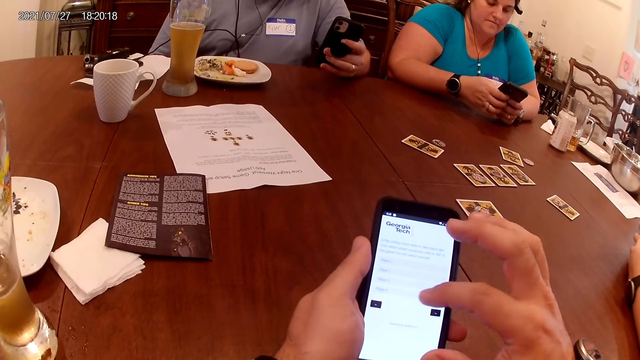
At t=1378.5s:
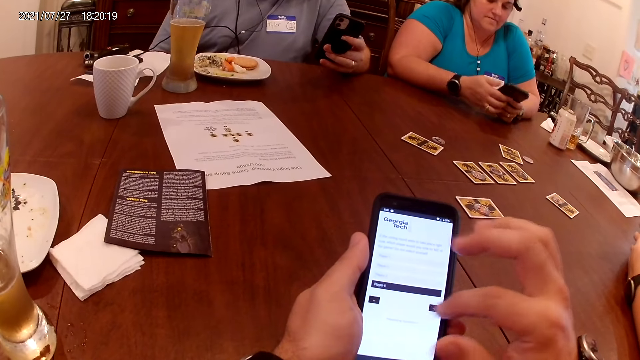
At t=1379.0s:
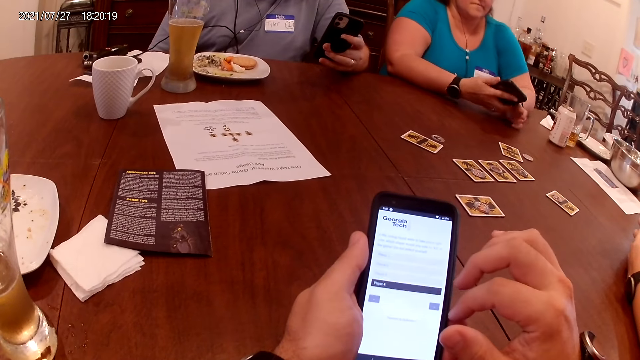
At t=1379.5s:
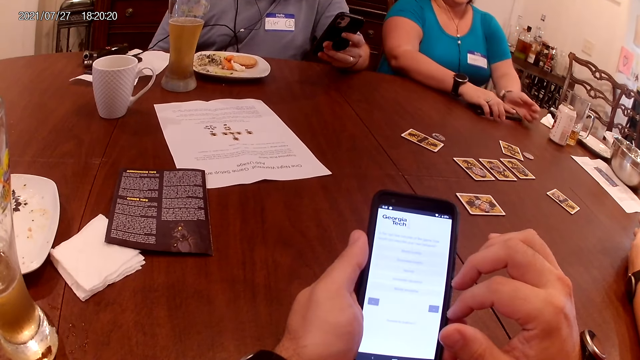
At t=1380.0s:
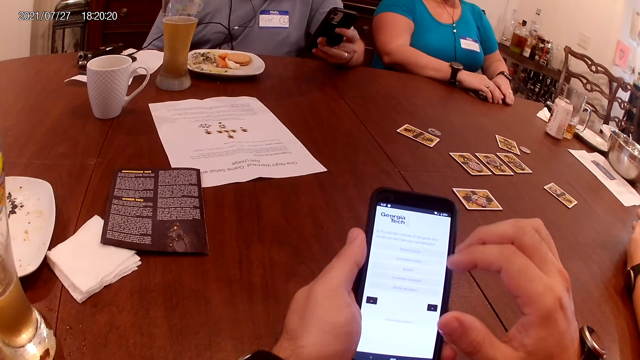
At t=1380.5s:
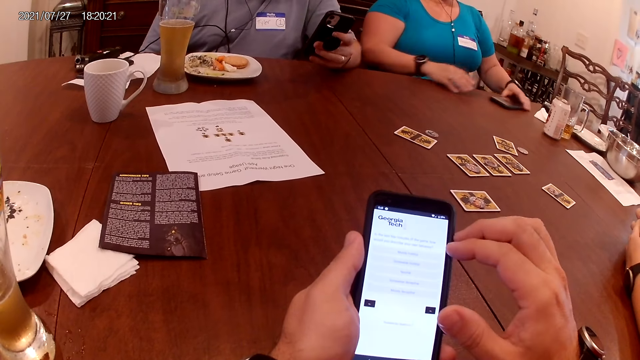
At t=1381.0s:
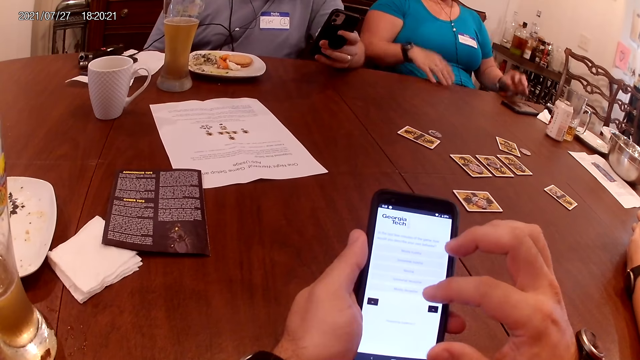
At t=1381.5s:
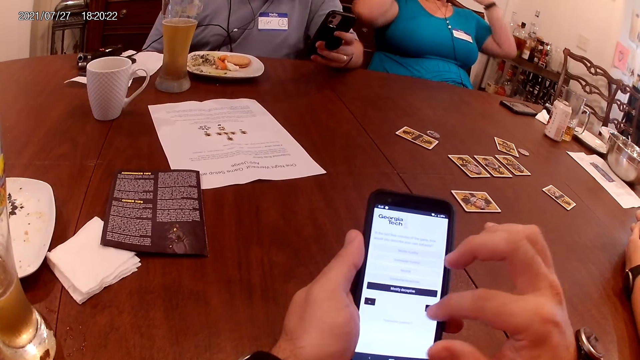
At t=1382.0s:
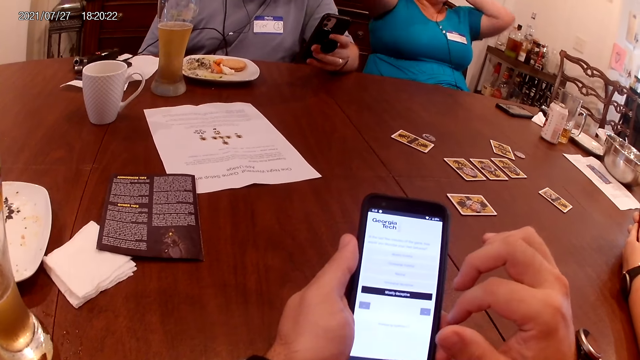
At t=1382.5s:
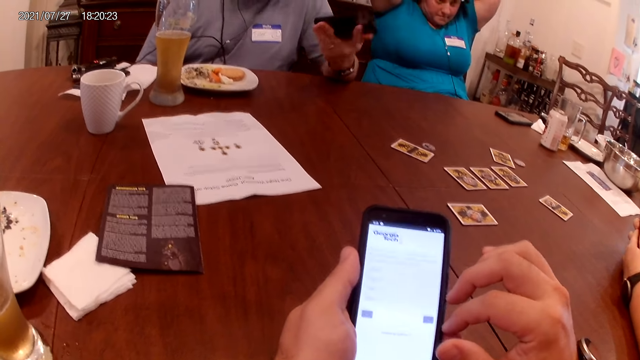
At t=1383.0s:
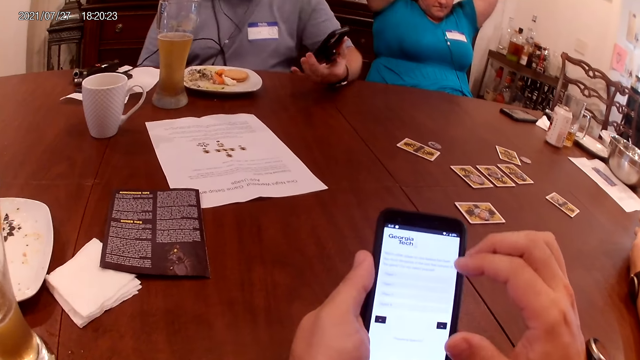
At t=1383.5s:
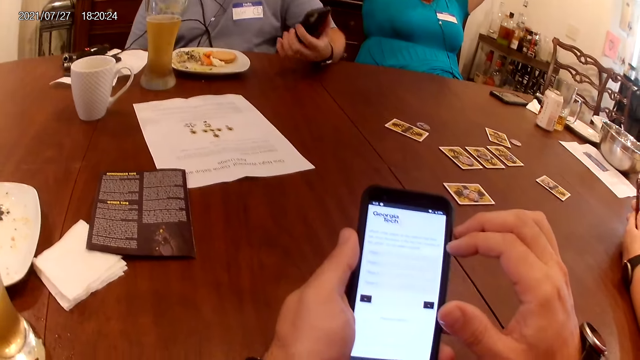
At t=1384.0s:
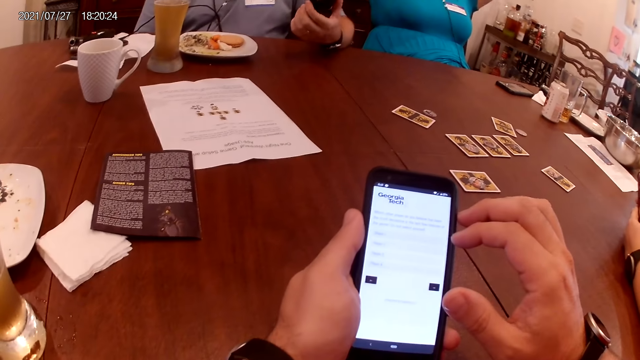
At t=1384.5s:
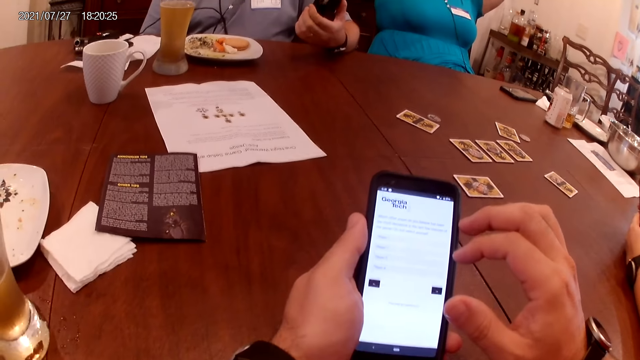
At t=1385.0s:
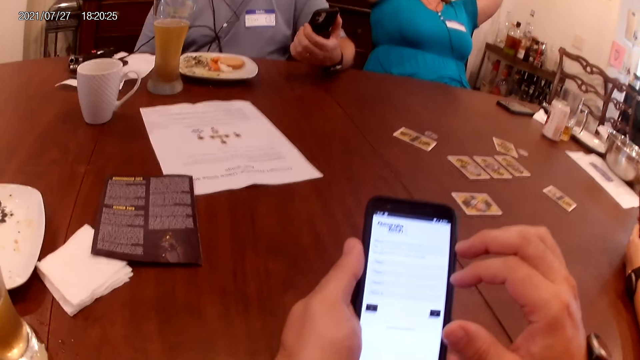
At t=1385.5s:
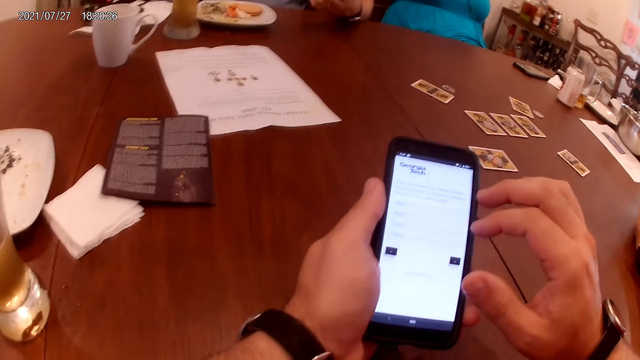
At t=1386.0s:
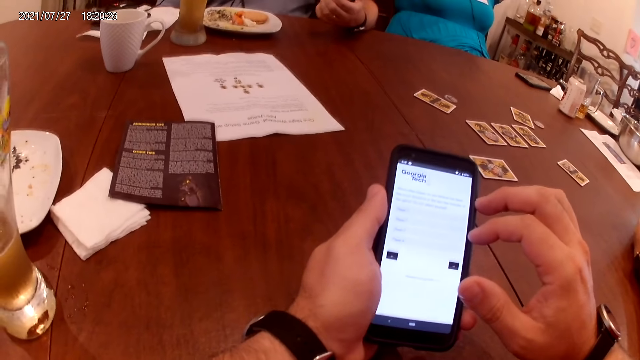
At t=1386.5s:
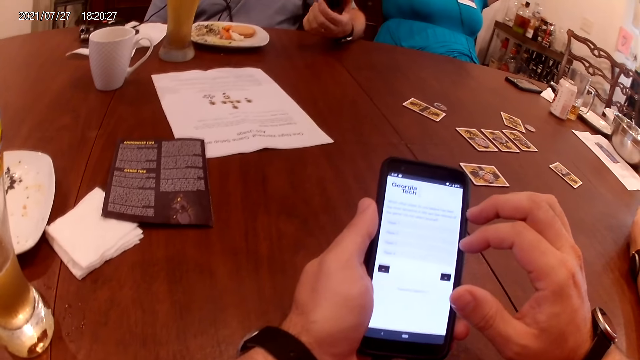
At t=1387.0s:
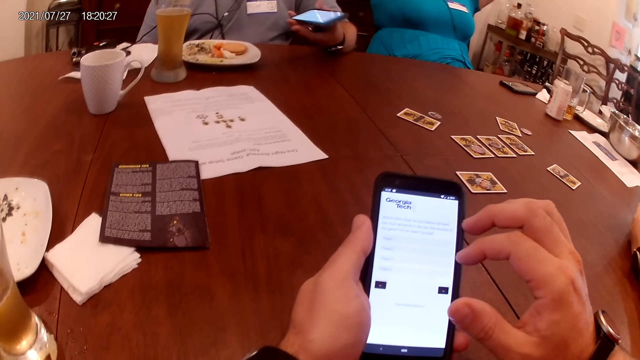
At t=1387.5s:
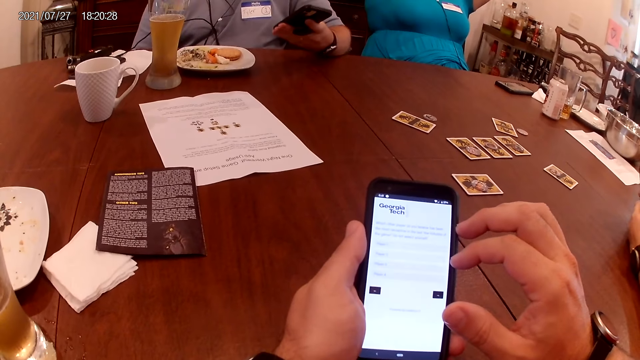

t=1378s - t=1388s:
The woman places the phone on the table with her right hand. She adjusts the phone on the table with her left hand, and reaches for her face. The camera wearer operates his phone alongside a man and another woman. The woman talks to the camera wearer, the man and the other woman.

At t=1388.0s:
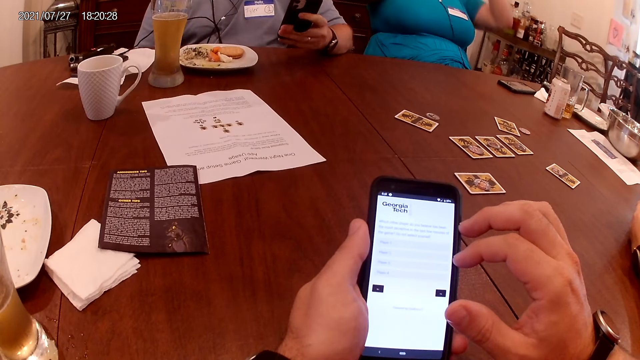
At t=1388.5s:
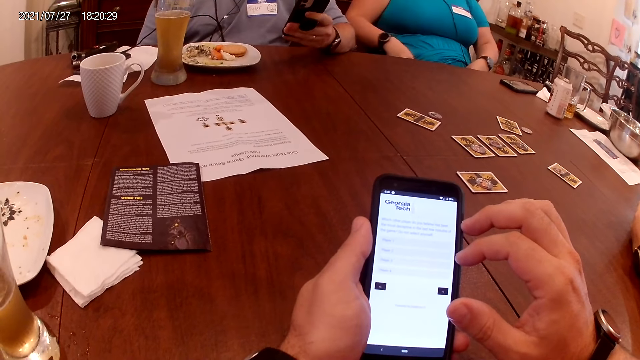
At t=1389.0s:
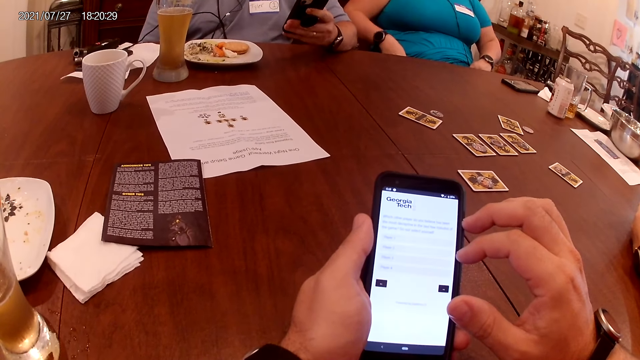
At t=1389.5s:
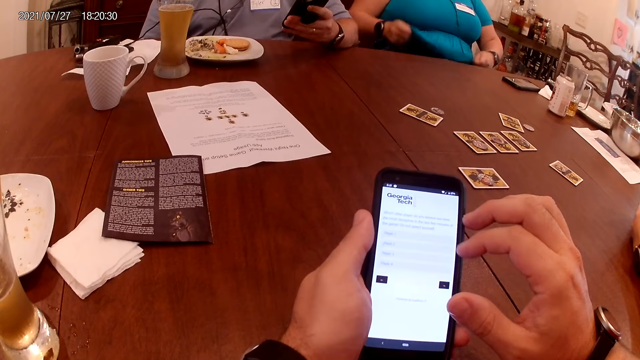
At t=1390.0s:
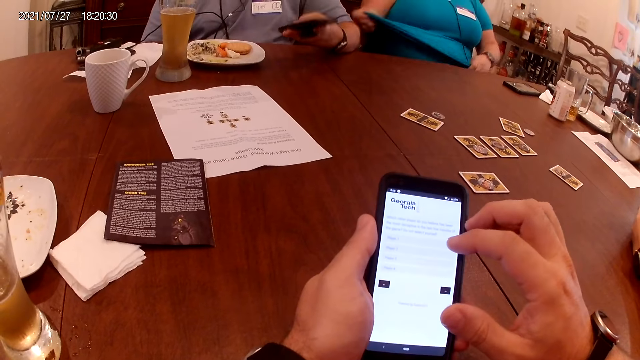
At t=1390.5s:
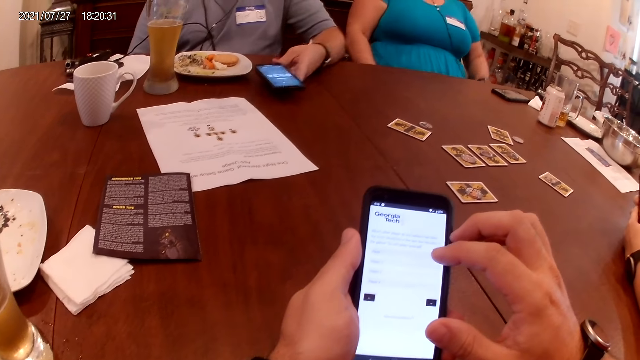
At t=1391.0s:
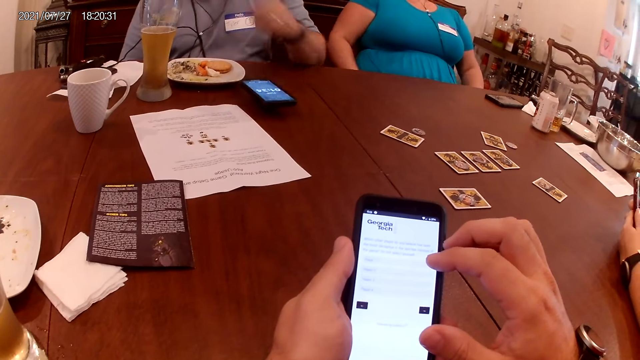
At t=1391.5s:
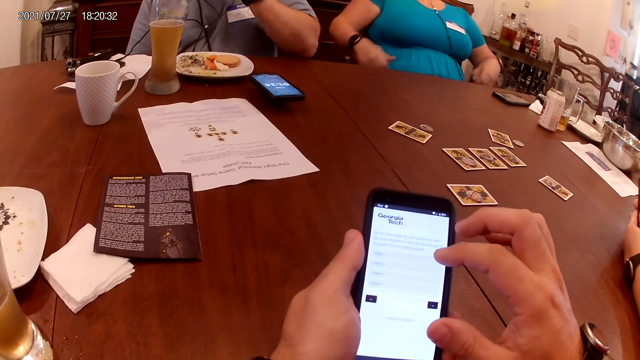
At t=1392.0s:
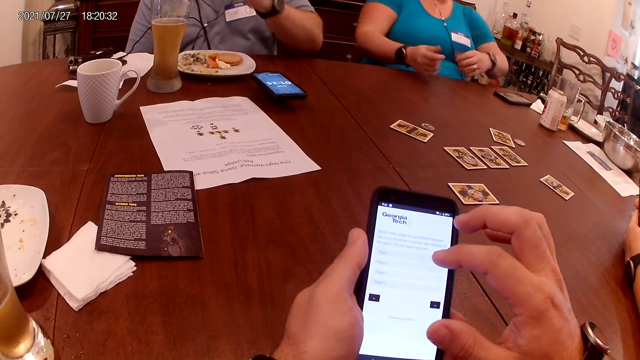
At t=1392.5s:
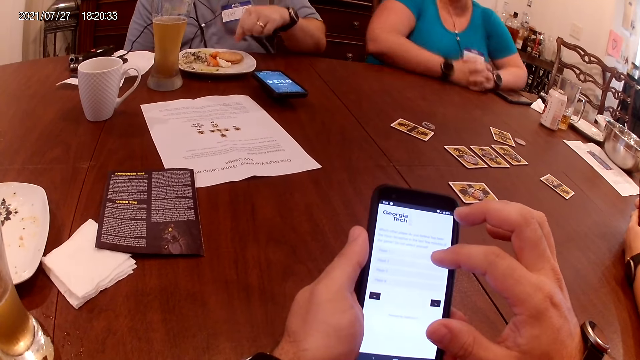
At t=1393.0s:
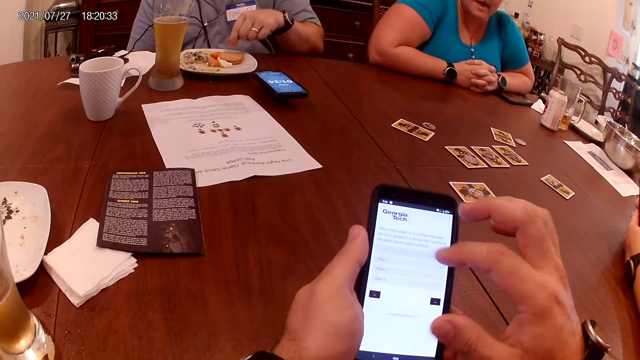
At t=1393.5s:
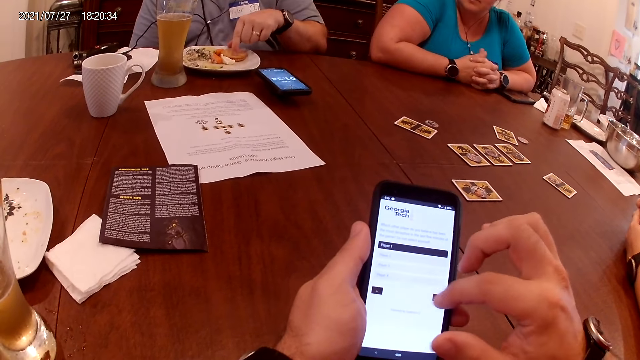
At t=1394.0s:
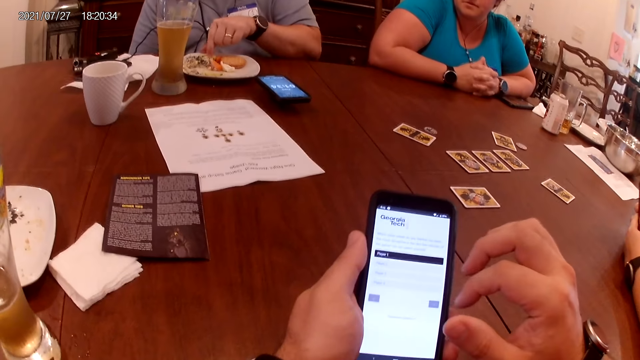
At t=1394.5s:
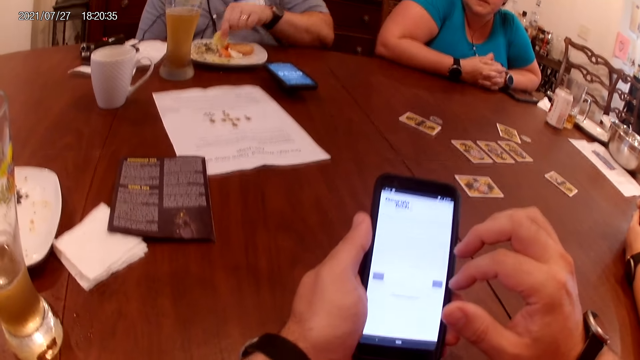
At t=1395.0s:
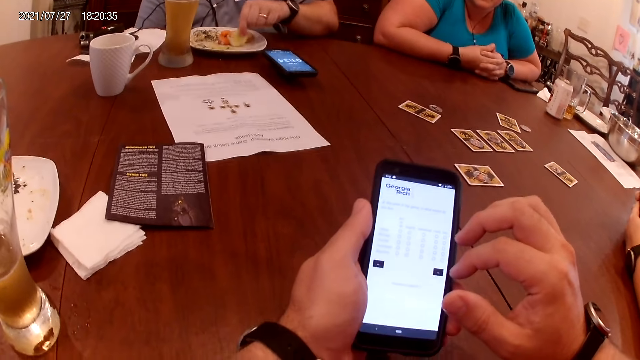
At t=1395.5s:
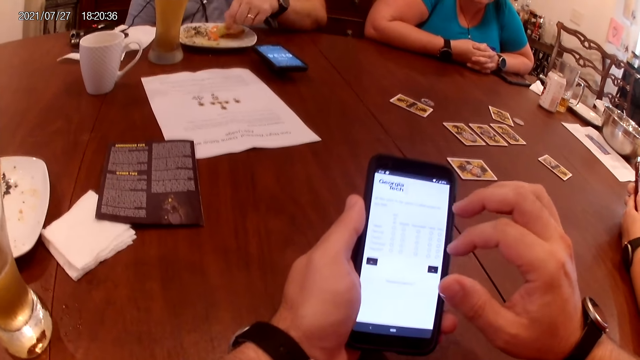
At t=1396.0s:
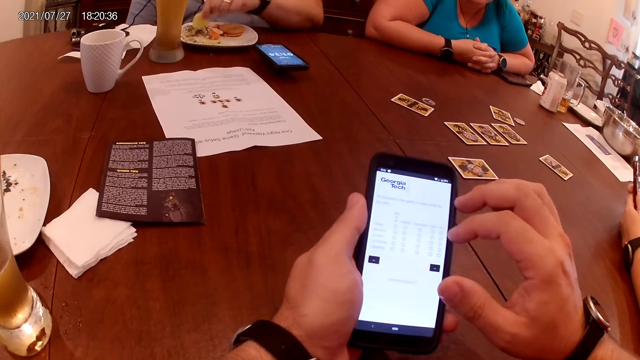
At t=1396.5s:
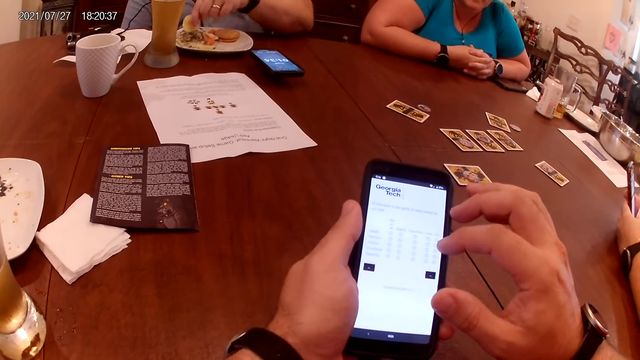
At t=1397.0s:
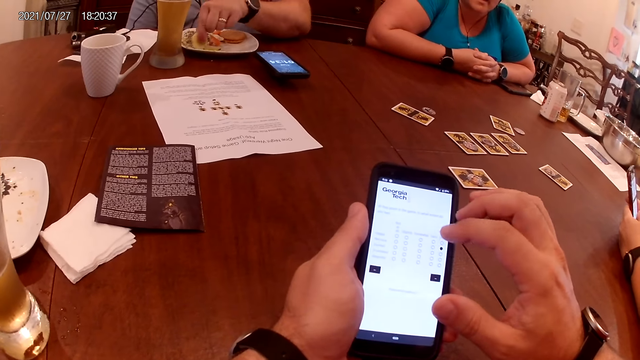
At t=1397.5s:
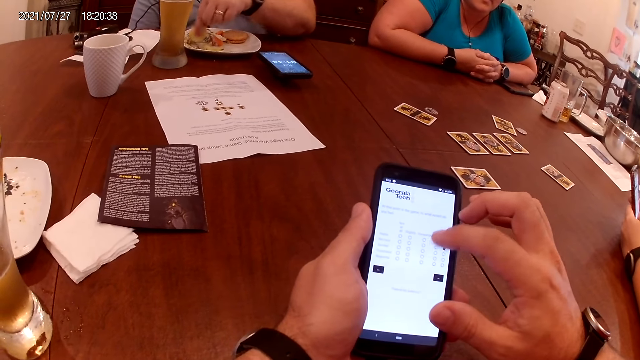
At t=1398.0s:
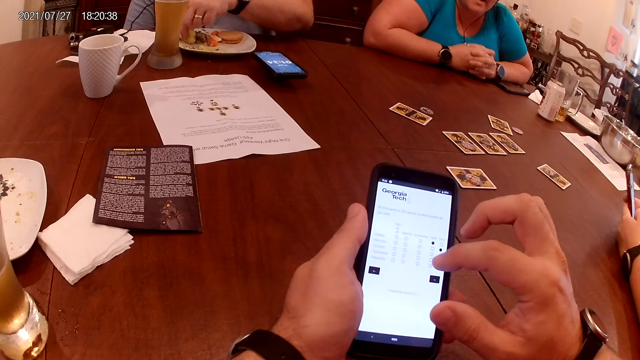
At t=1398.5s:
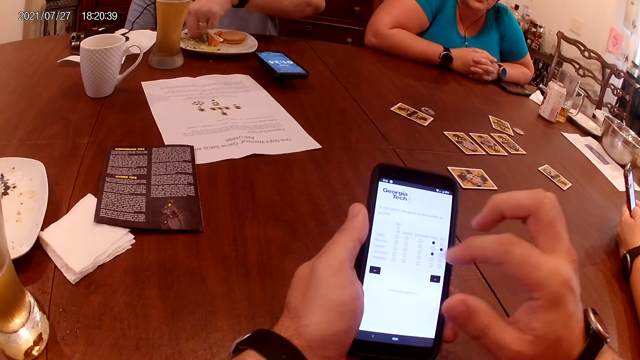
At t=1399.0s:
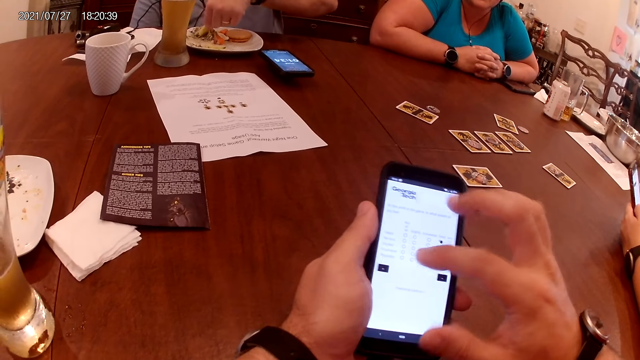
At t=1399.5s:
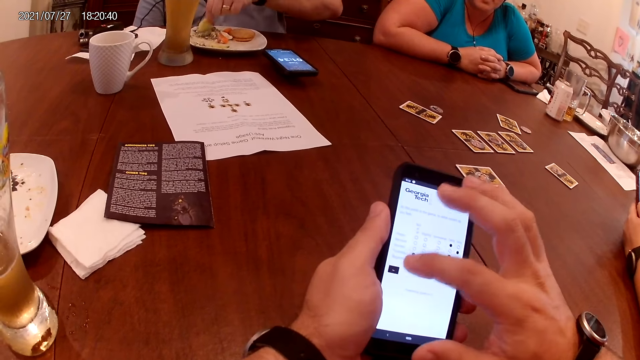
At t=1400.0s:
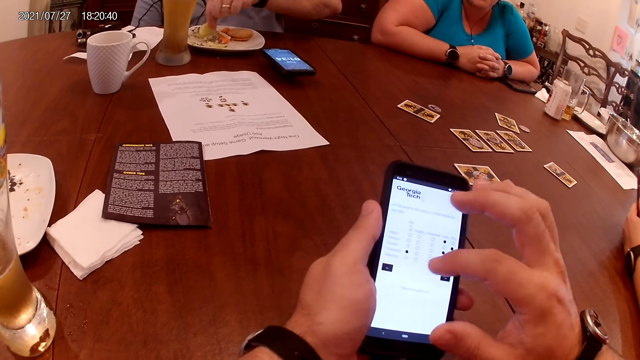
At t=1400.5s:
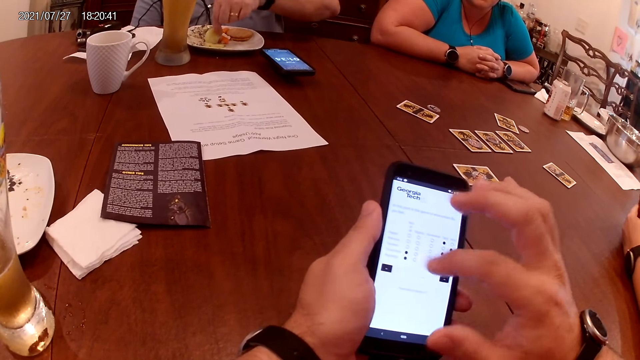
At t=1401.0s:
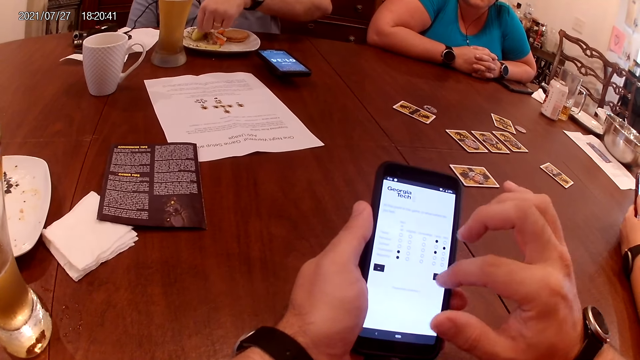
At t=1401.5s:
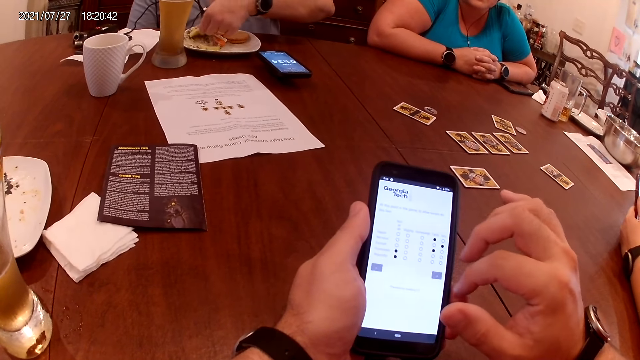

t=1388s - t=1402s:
The camera wearer operates their phone alongside a man and a woman. The other woman adjusts her cloth with her hands. She talks to the camera wearer, the man and the first woman. The man places the phone on the table with his left hand. The other woman talks to the camera wearer, the man and the first woman again. She places her hands on the table. The camera wearer talks to the other woman. The man picks potato slices or crisps from a plate on the table with his left hand. He stirs the veggies in the plate with the potato slice in his left hand, and scrapes the plate with the crisps. The camera wearer operates their phone. The other woman talks to the camera wearer, the man and the first woman.
